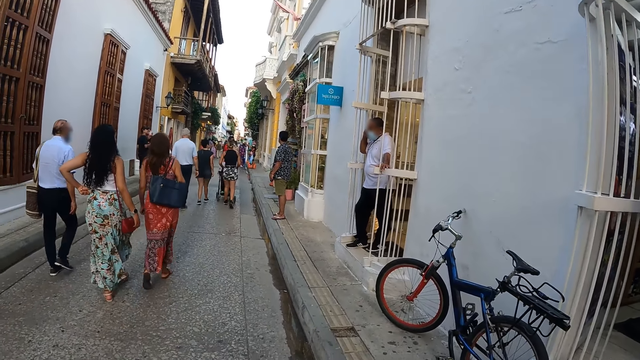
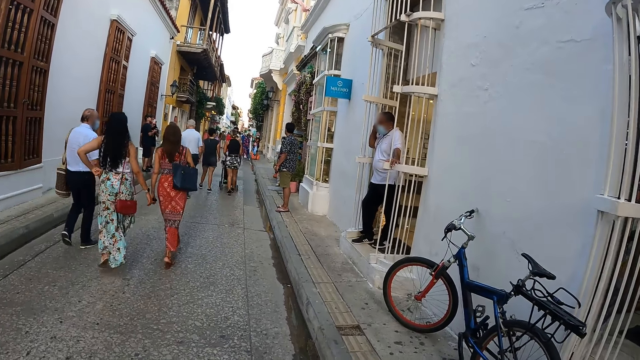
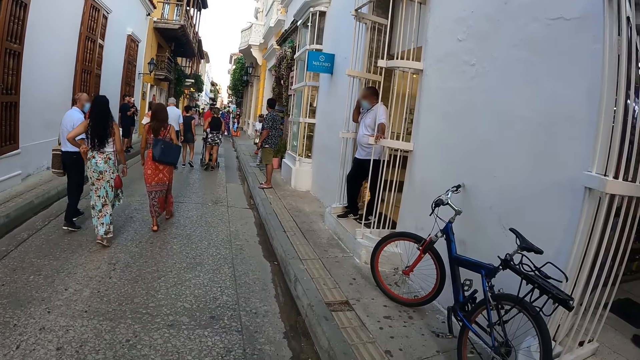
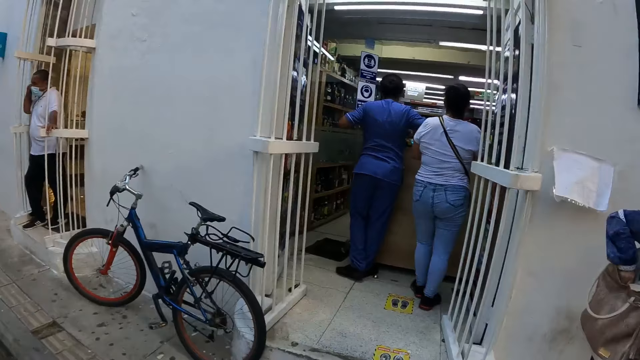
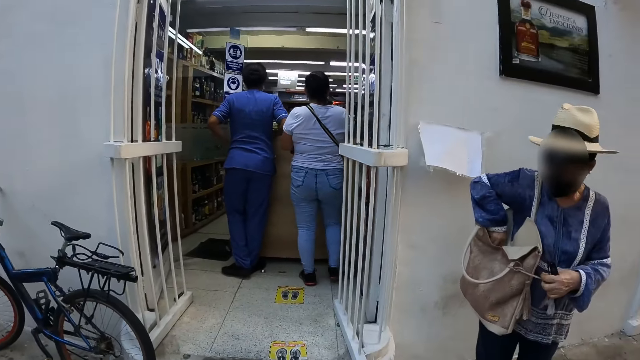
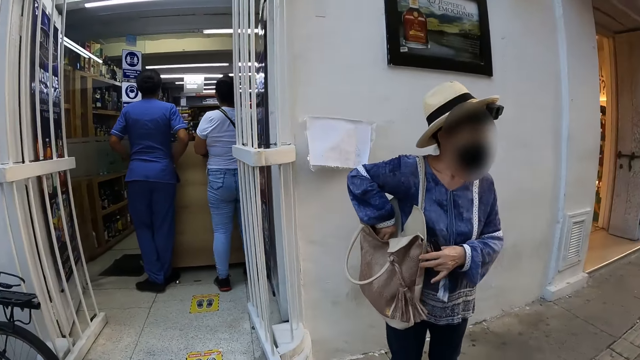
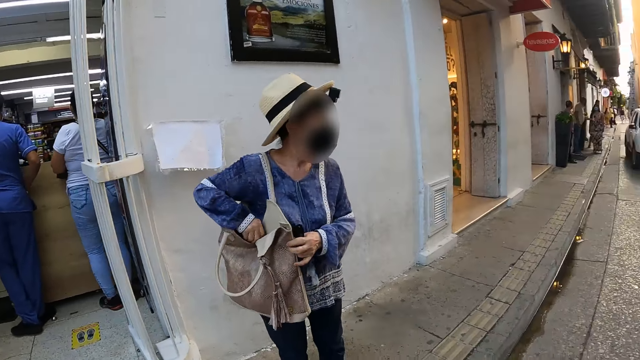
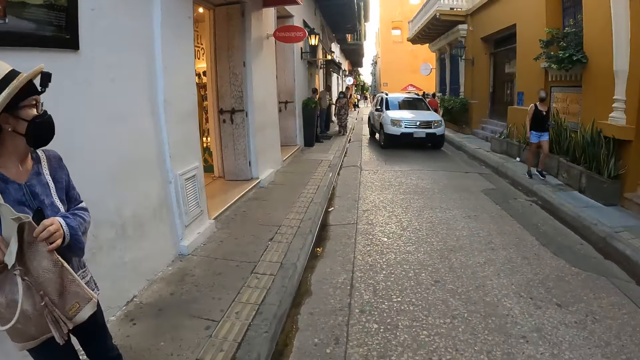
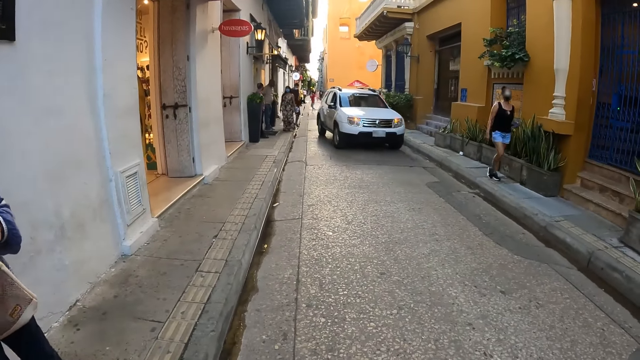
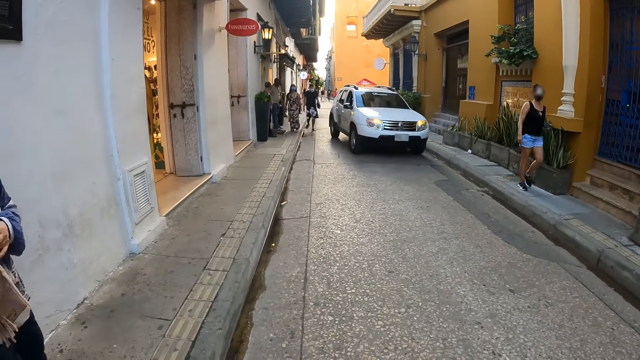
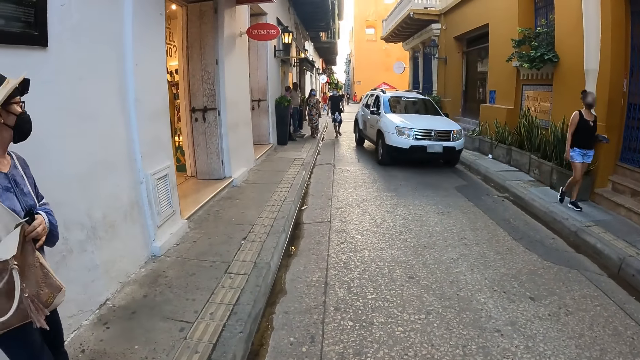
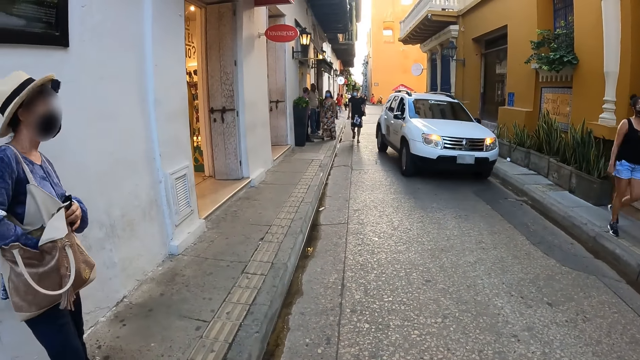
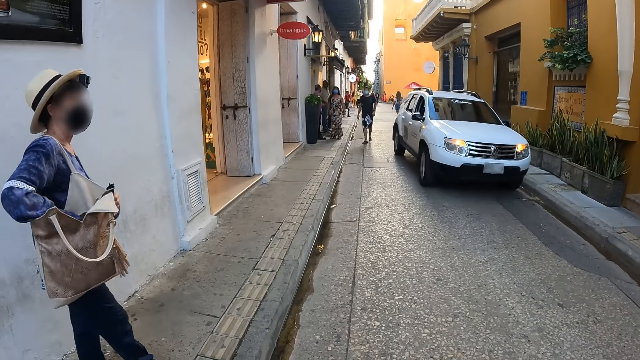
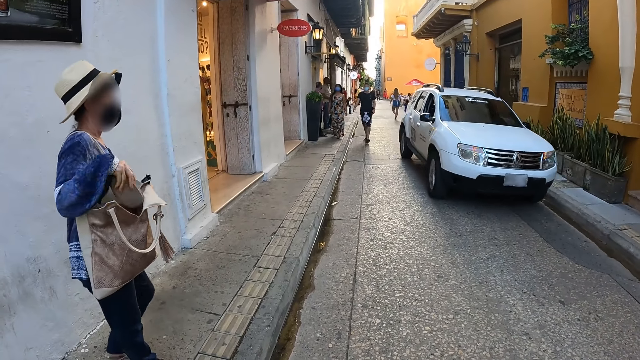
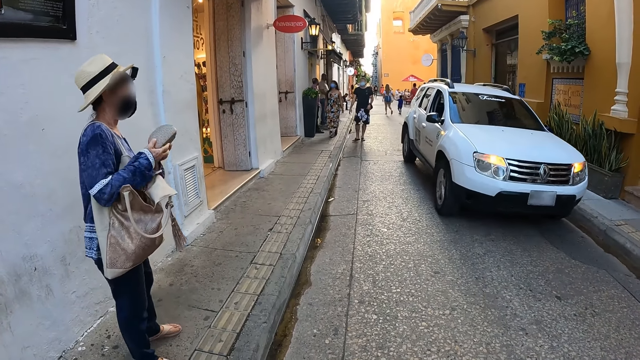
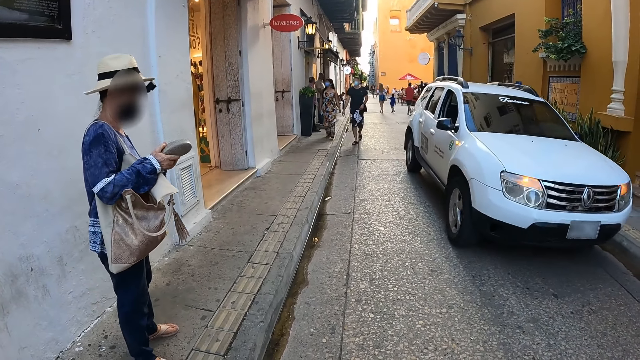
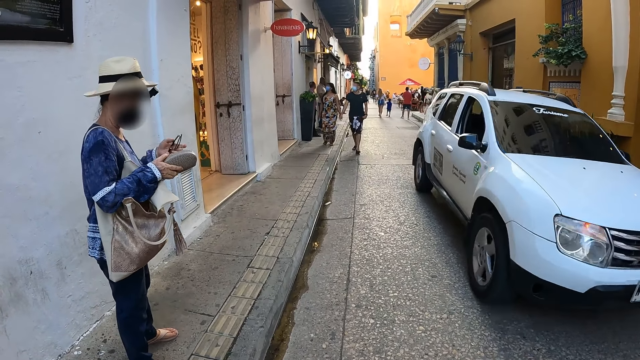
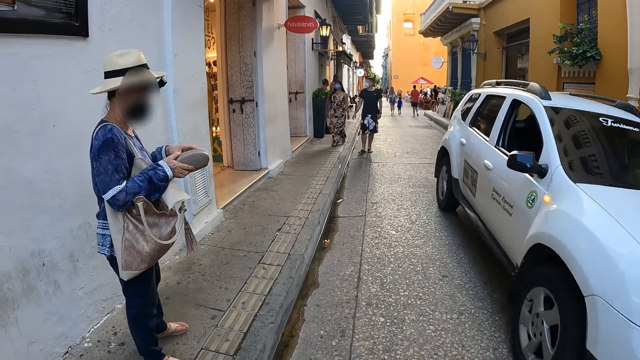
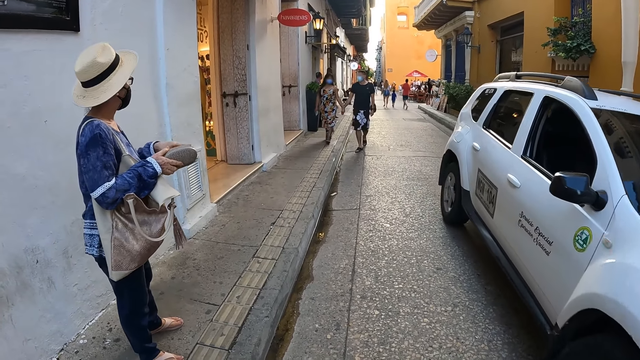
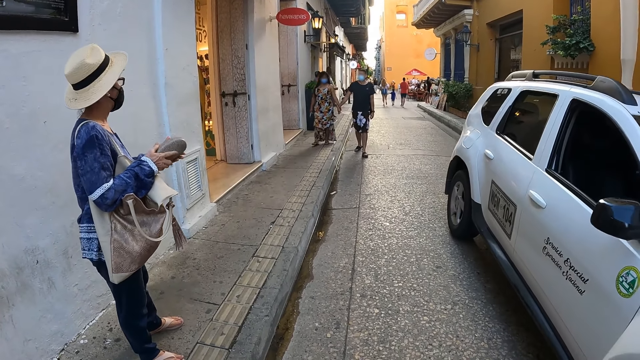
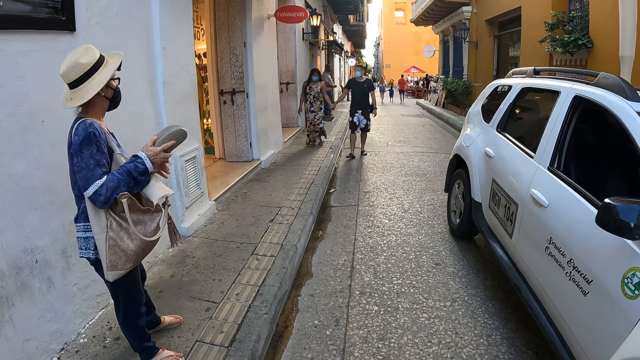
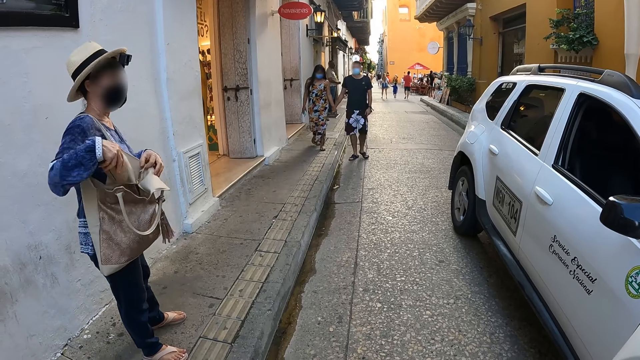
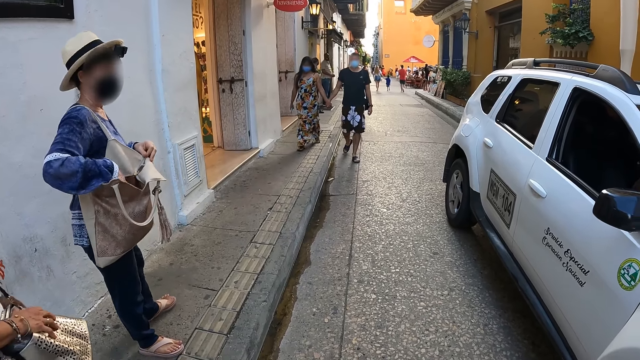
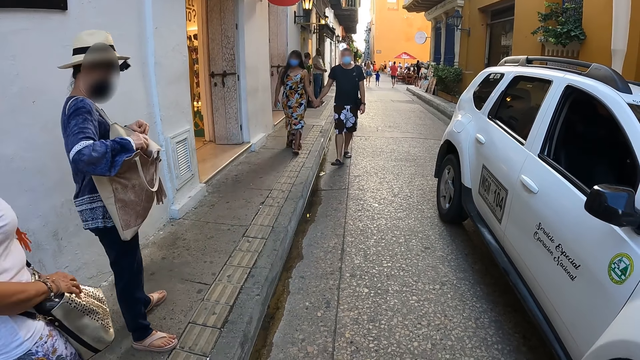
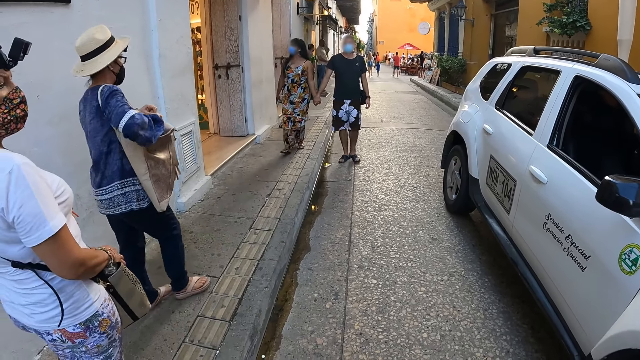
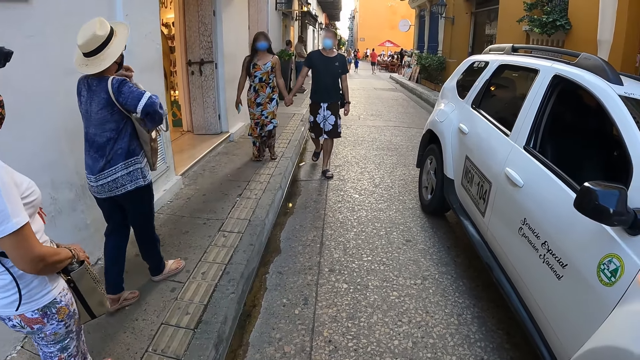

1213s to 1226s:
The woman opens a handbag with her right hand. The woman picks up an eye glass case from the handbag with her right hand. The woman opens the eye glass case with both hands. The woman holds the eye glass case in her right hand. The woman puts the eye glasses into the eye glass case with her left hand. A car drives past the woman and the camera wearer. The woman closes the eye glass case with both hands. The woman puts the eye glass case into the handbag with her right hand. Another woman walks on the street with the first woman and the camera wearer.

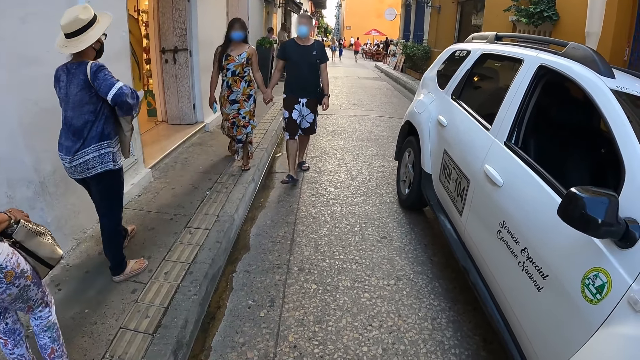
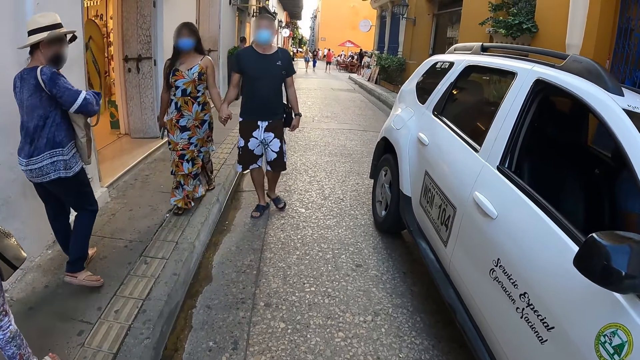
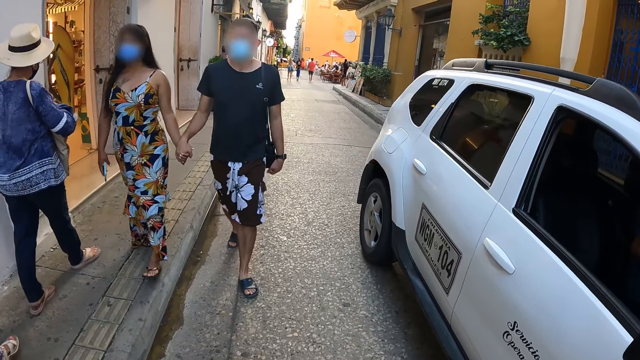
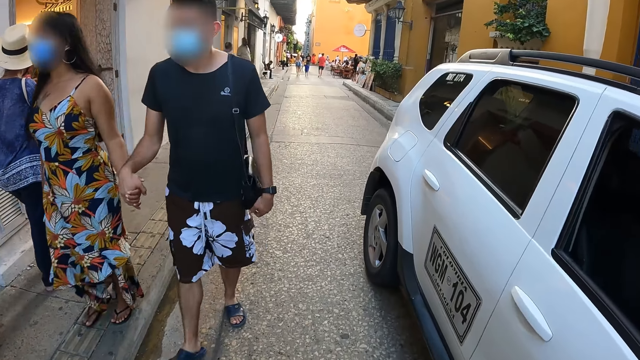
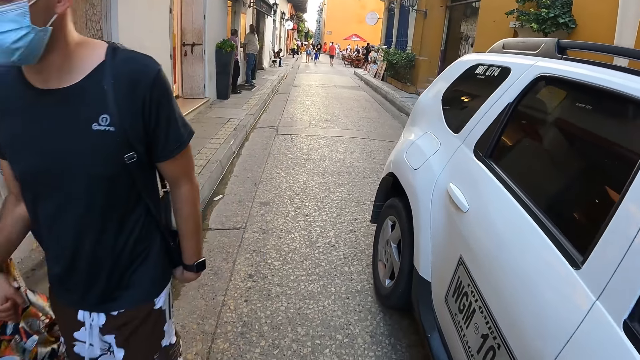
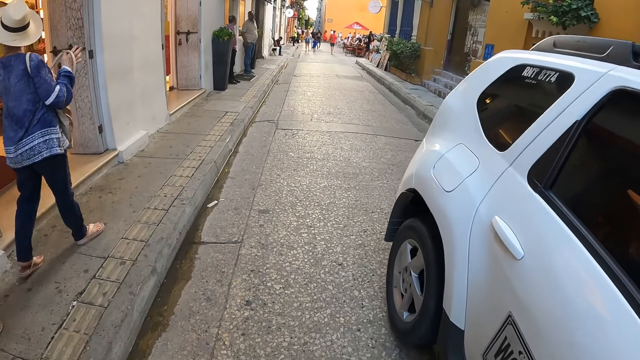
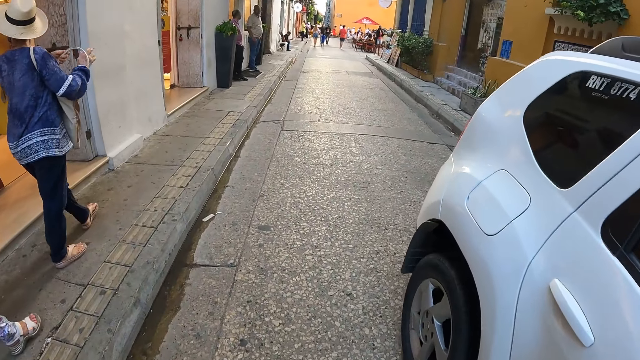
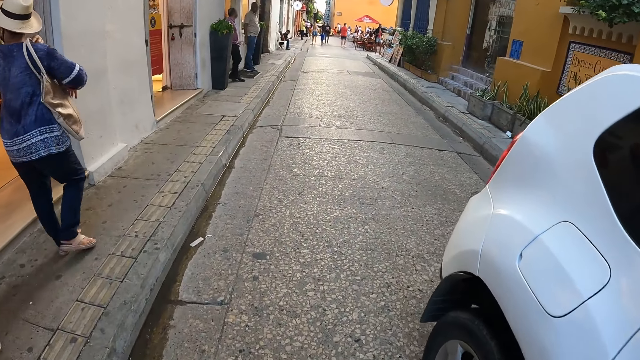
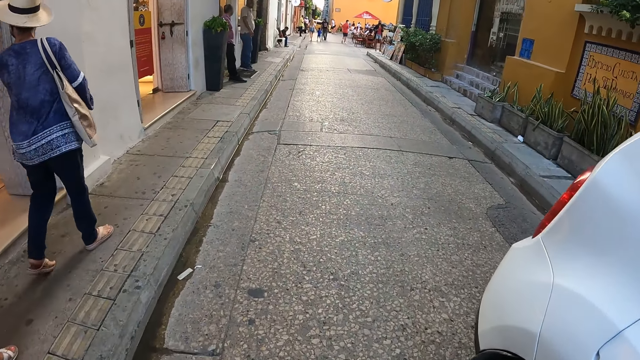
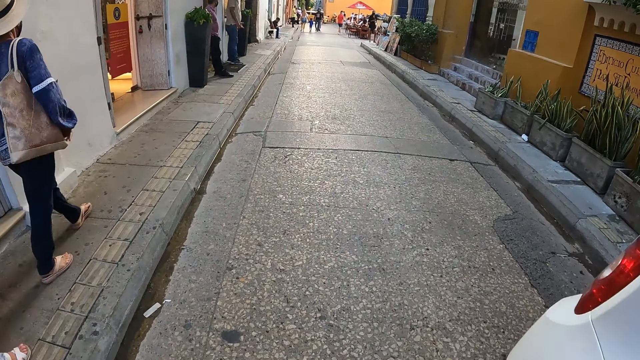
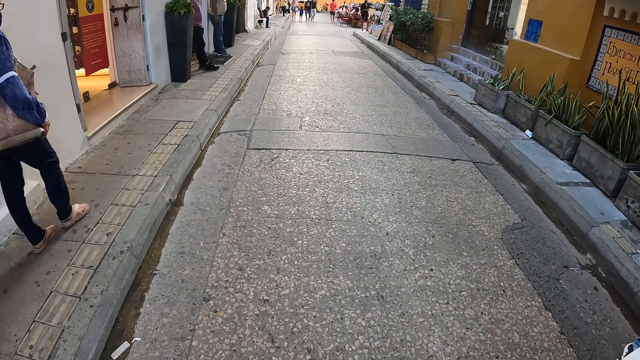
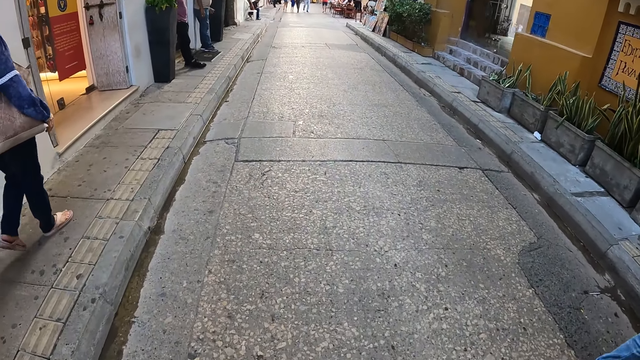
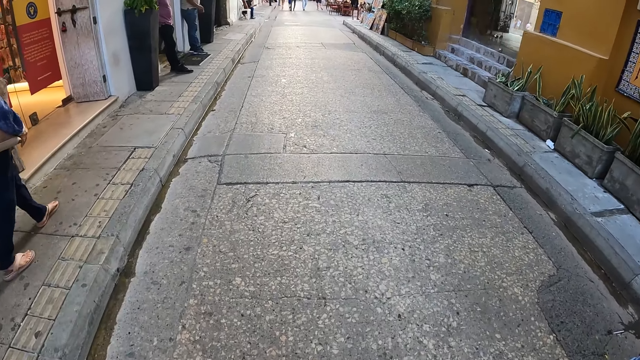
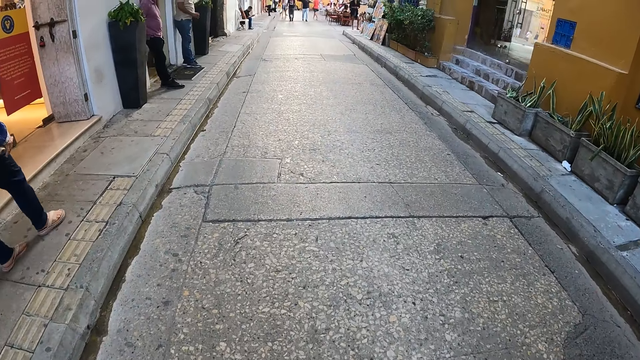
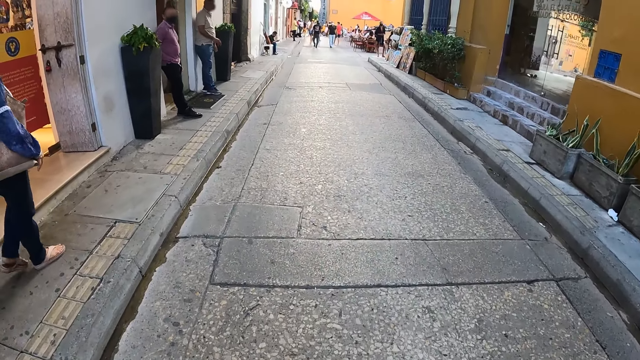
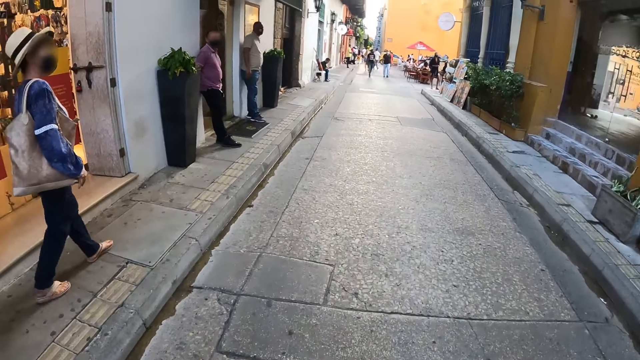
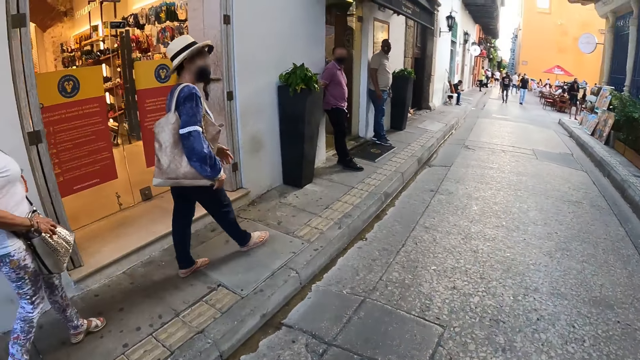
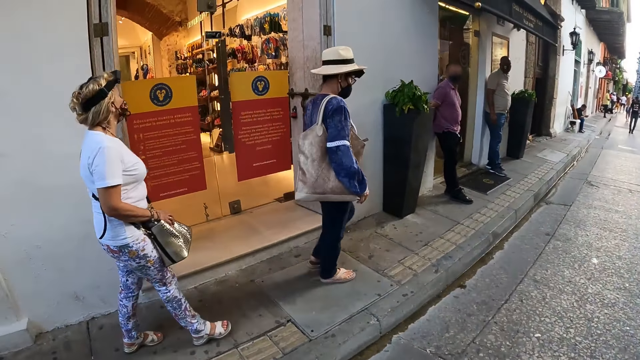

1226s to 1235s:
A man and another woman walk past the woman. The man and the other woman walk past the camera wearer. The first woman adjusts the handbag on her right shoulder with her left hand.
